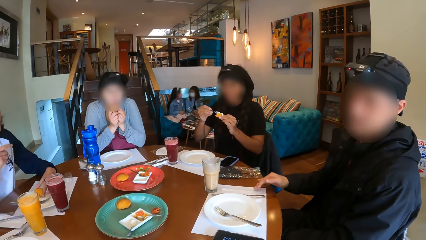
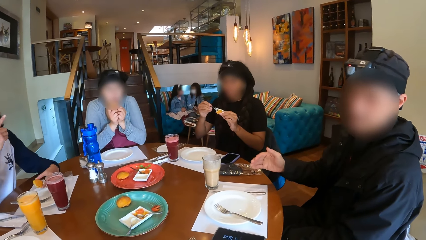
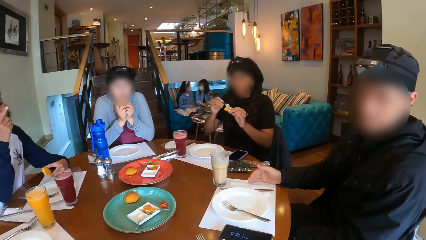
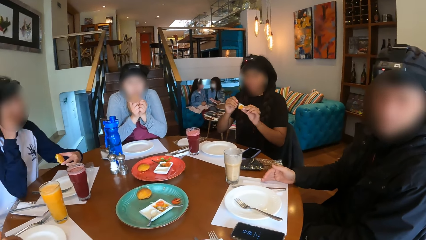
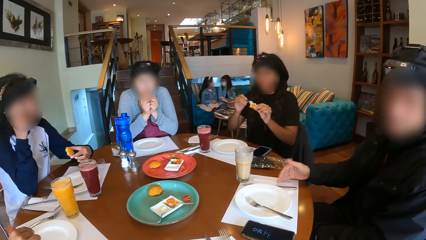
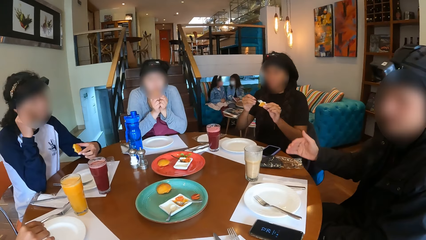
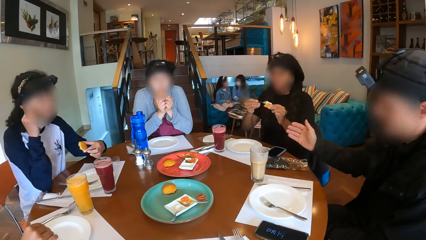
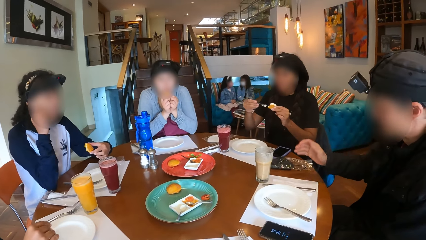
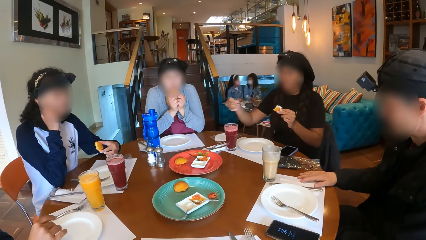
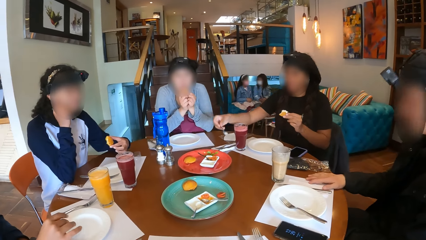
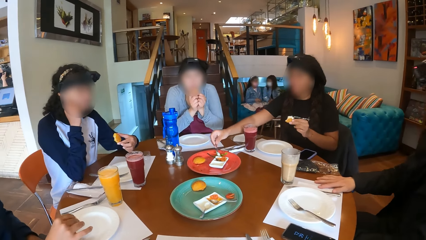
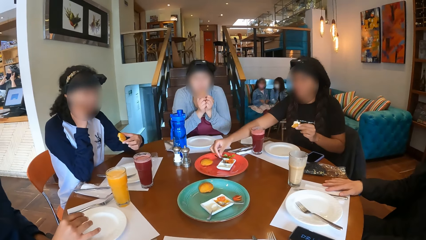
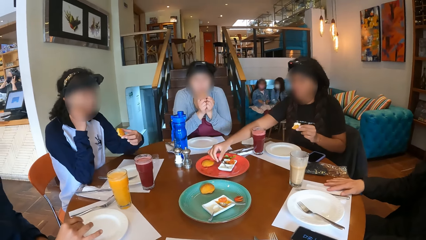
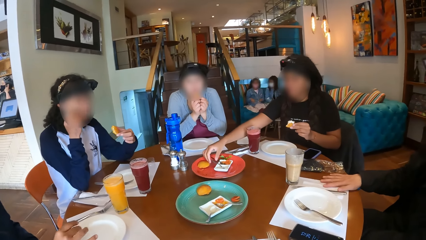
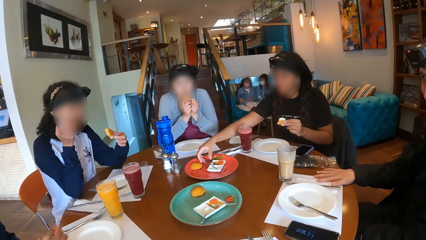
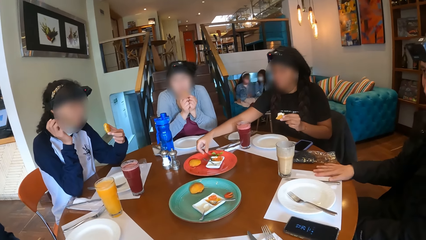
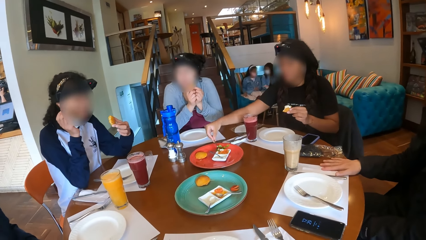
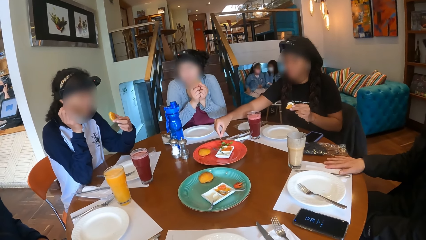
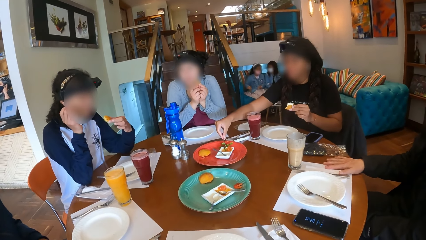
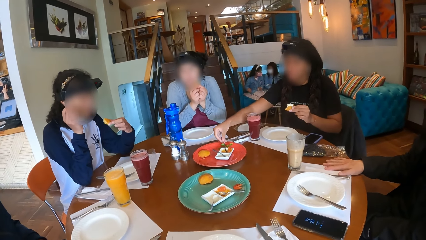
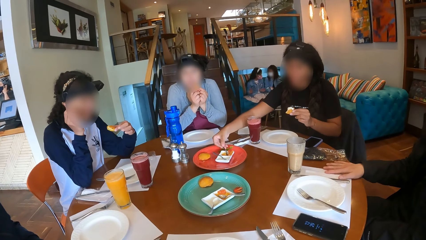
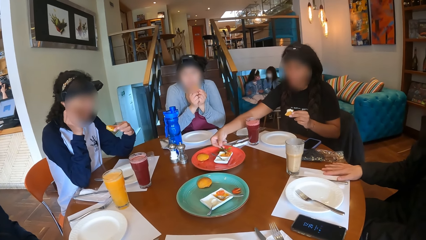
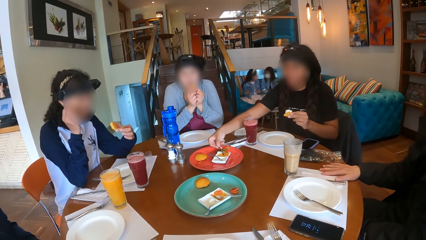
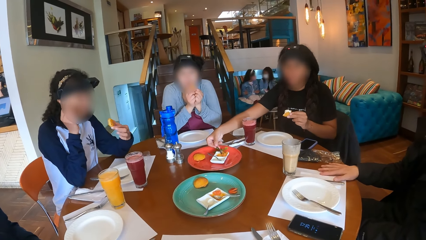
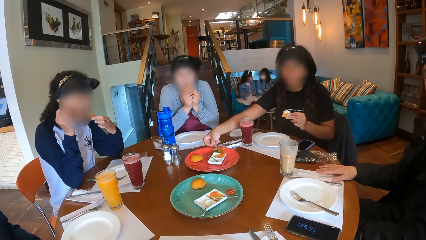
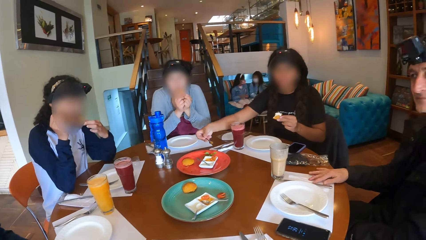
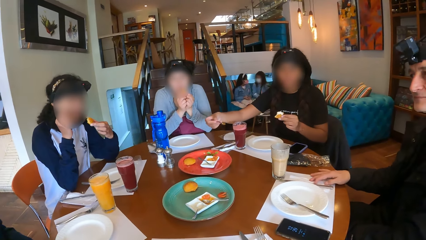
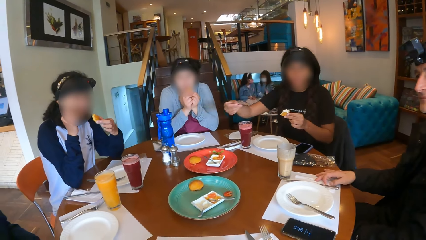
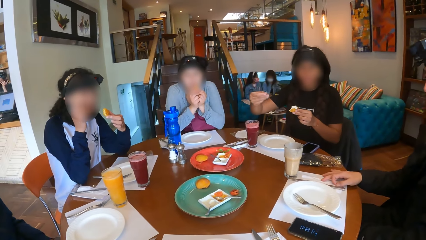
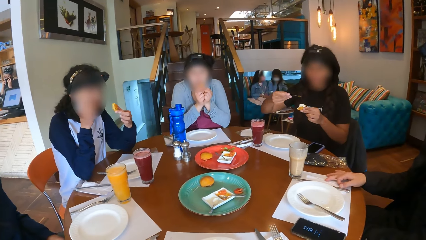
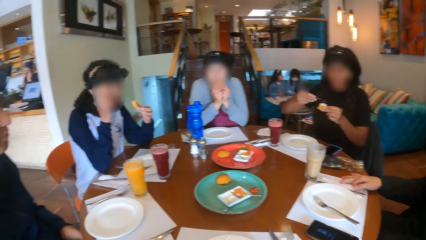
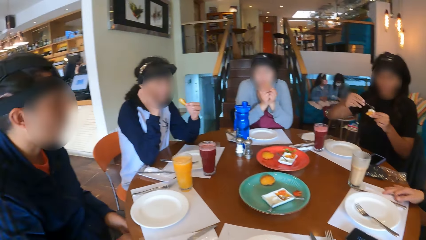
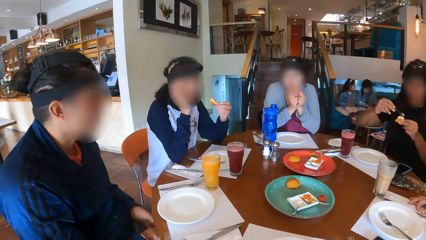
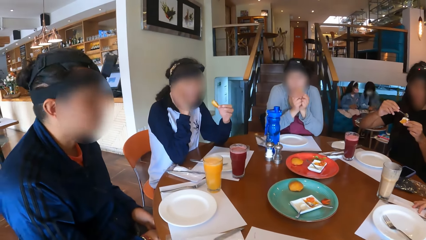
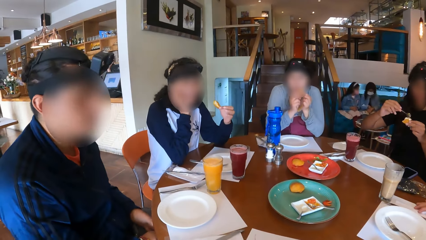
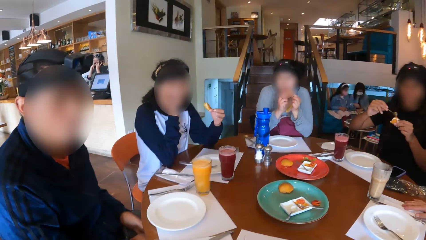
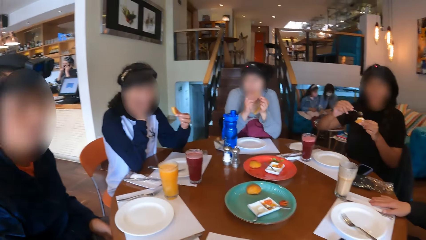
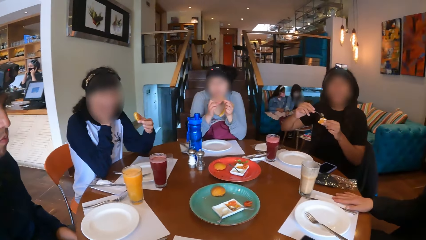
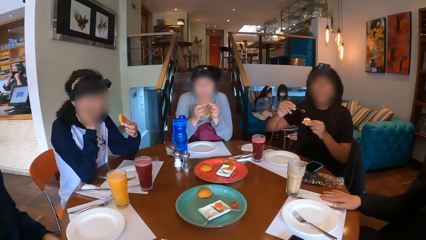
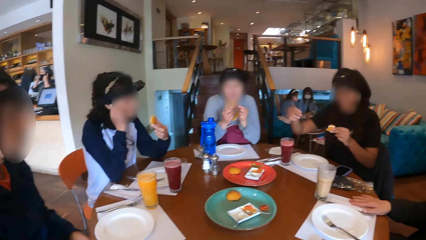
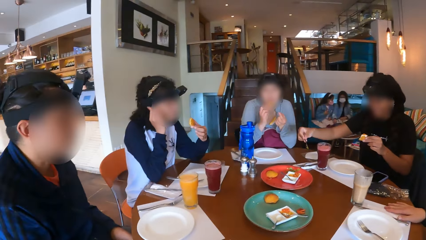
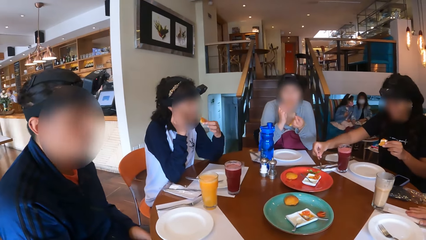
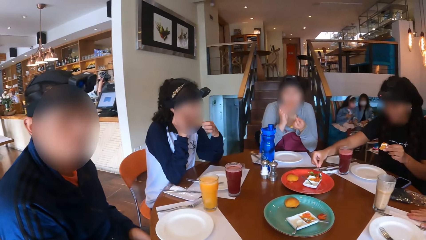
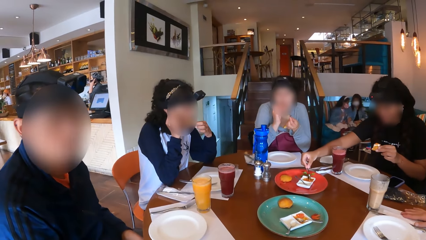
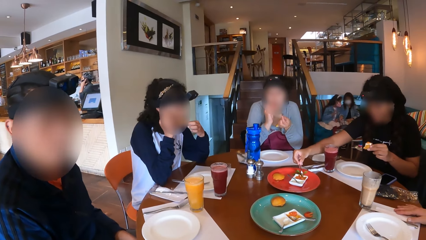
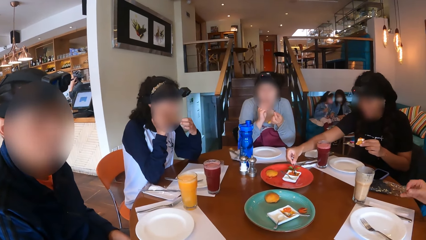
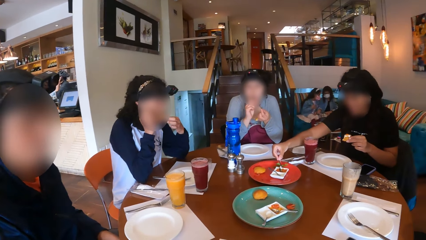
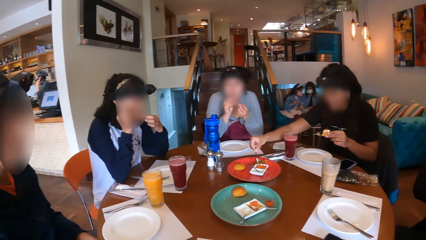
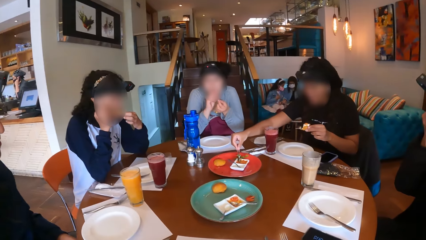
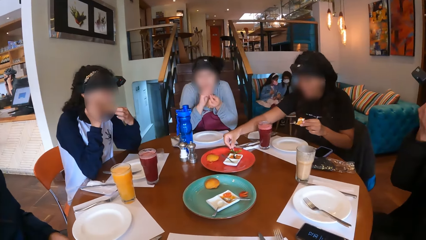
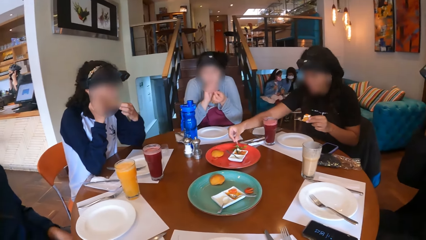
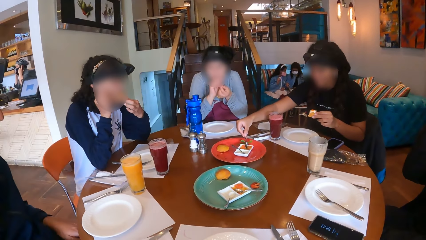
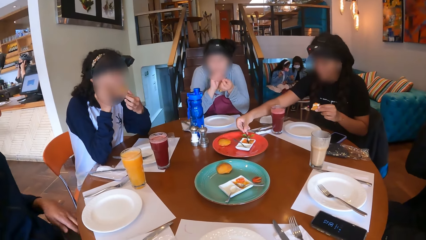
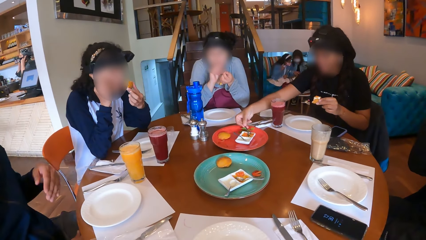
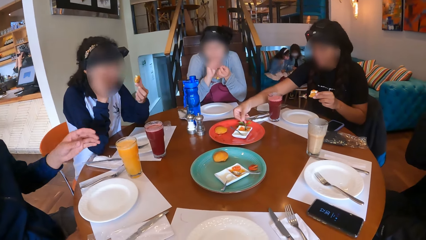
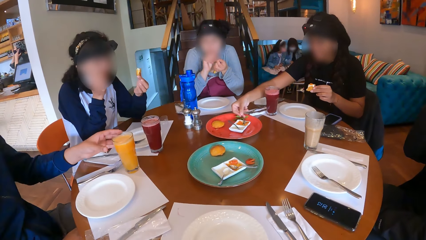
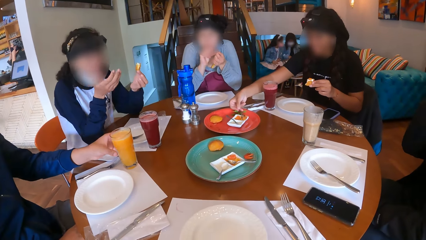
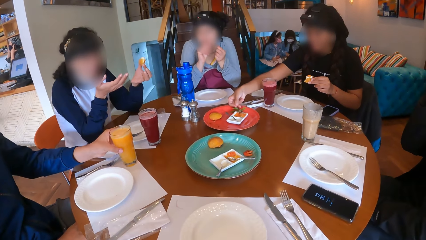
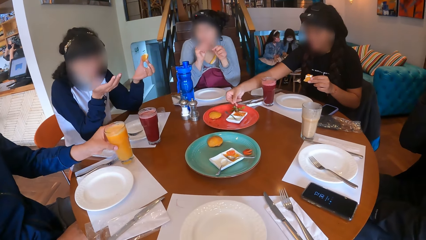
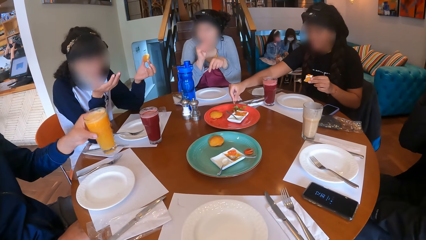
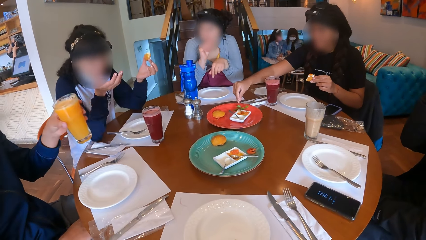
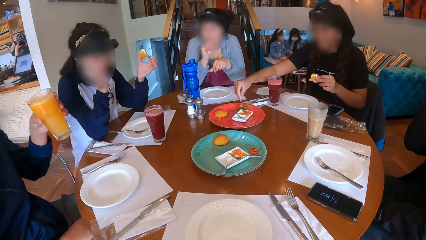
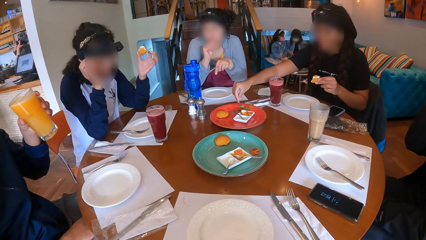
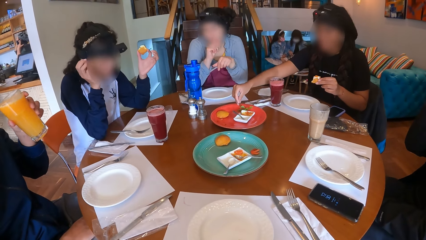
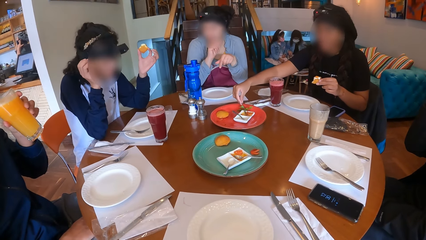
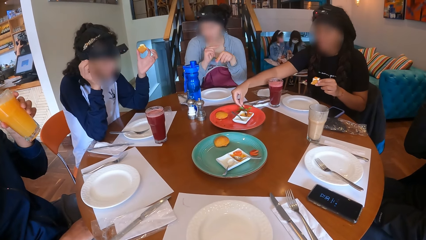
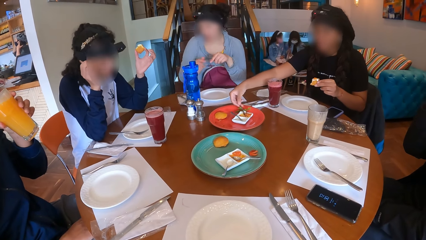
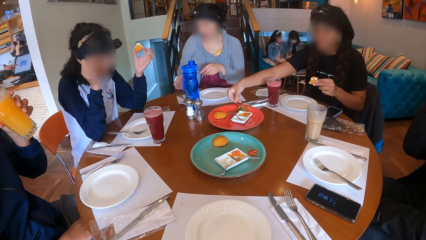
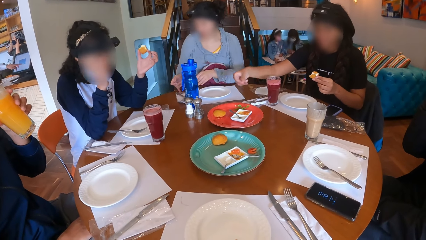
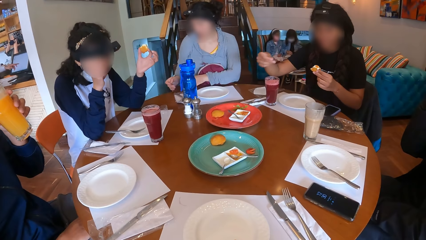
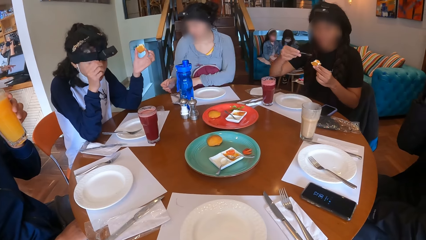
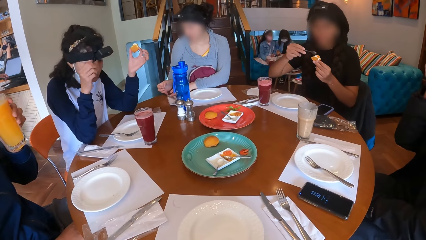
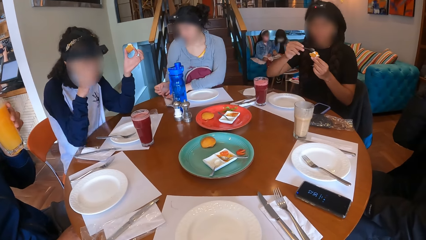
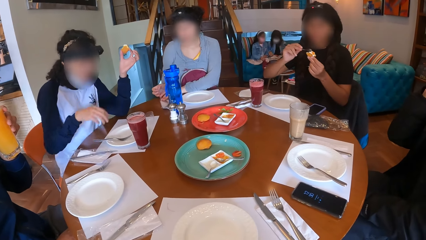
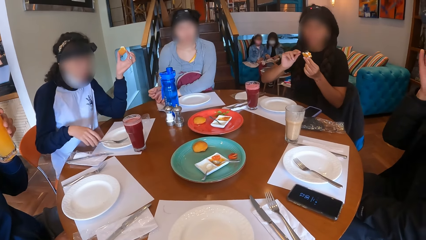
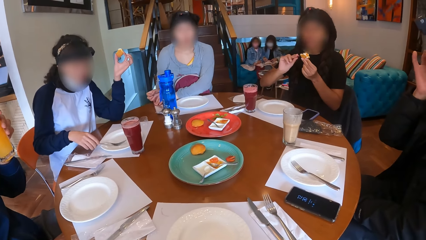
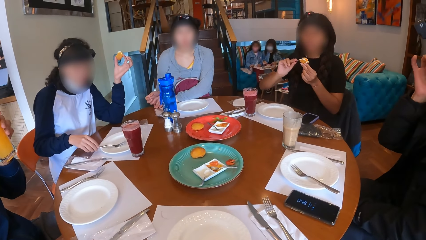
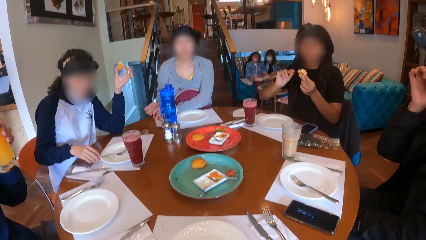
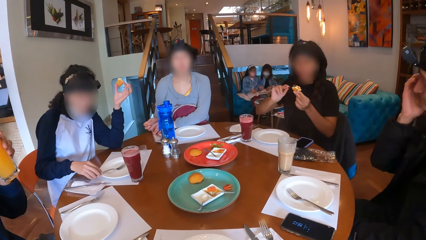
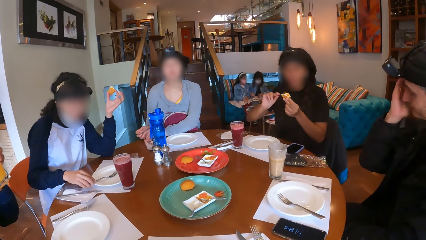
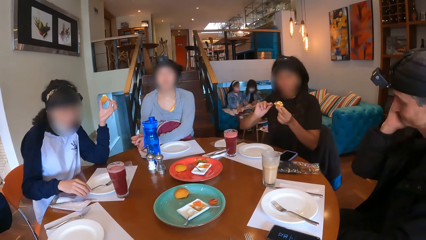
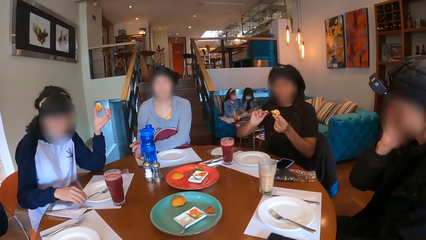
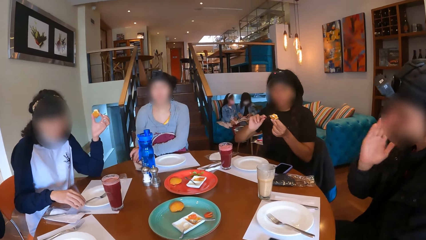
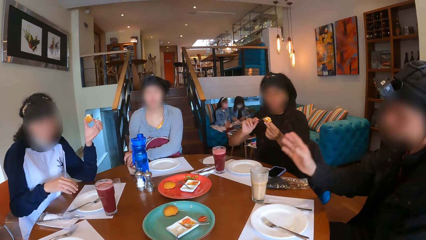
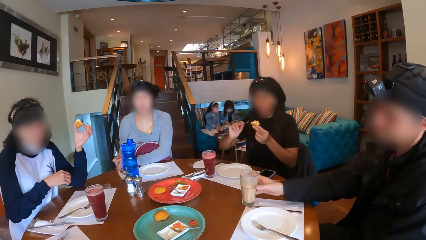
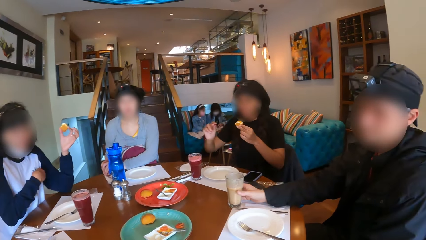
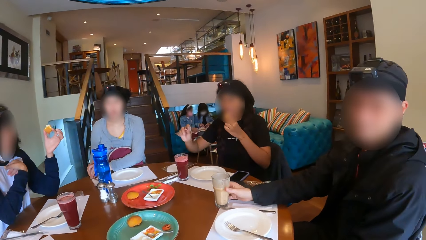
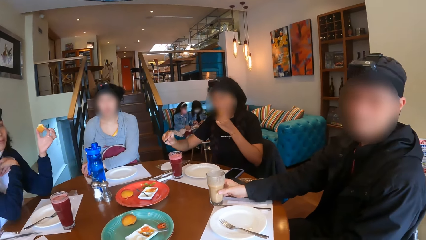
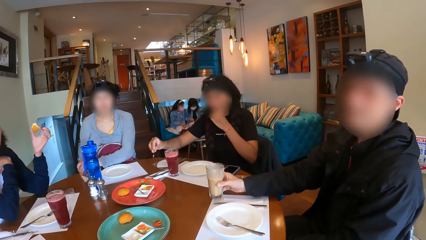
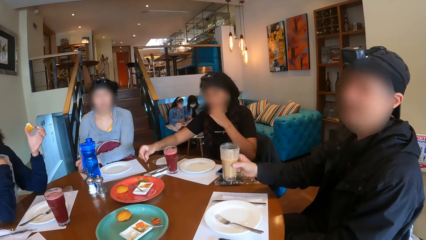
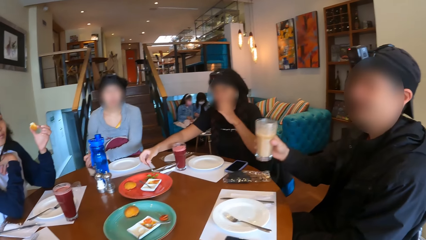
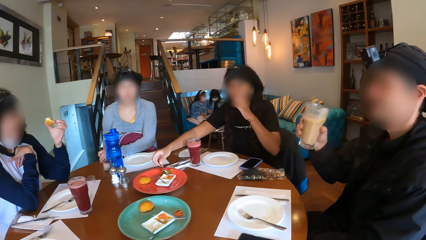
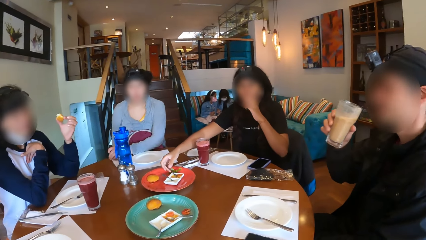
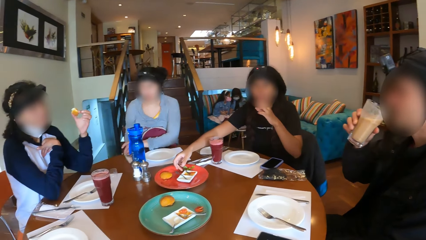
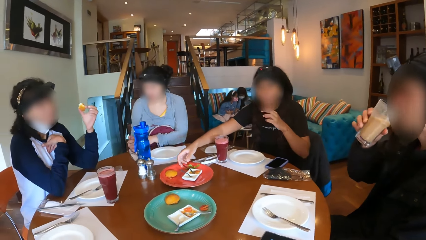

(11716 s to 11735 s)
A woman drops the spoon on the ice cream plate with her right hand. She picks the spoon from the sauce plate with her right hand. She scoops sauce from the sauce plate with the spoon in her right hand. She pours something on the snack. She scoops sauce from the sauce plate with the spoon in her right hand again. The camera wearer interacts with a man. The man picks the cup or glass from the table with his left hand. He drinks juice from the glass. The woman scoops something with the spoon and pours something on the snack. Another woman moves the fork on the plate. Another man drops the cup on the table with his right hand. He picks the glass. The first woman drops the spoon on the sauce plate with her right hand.
